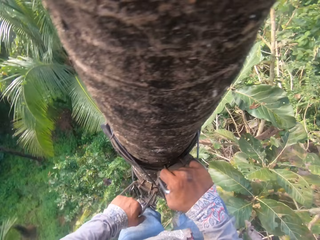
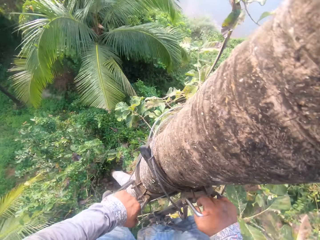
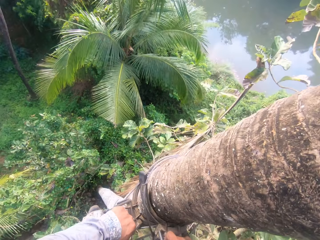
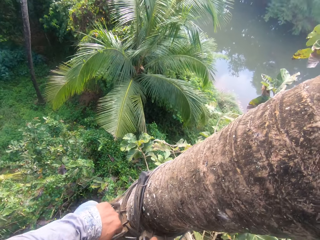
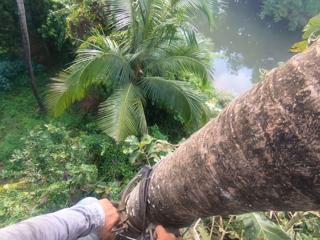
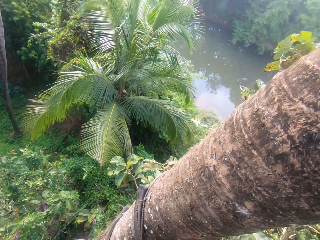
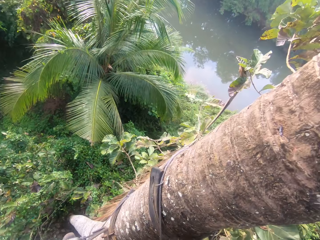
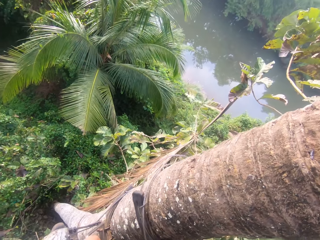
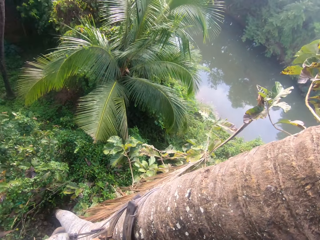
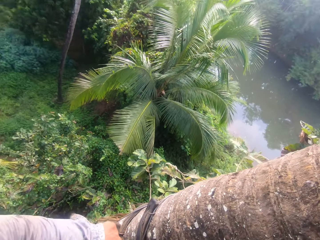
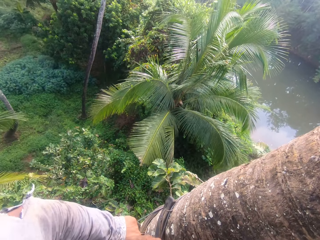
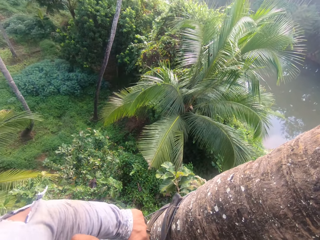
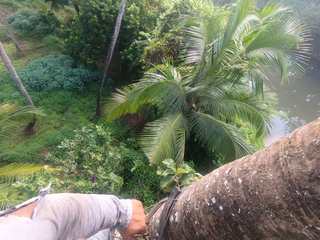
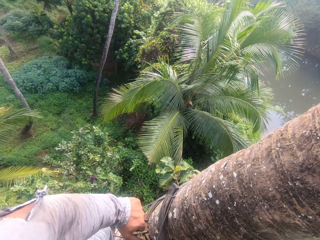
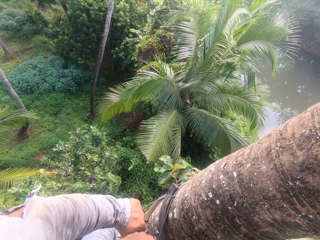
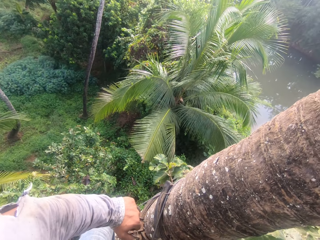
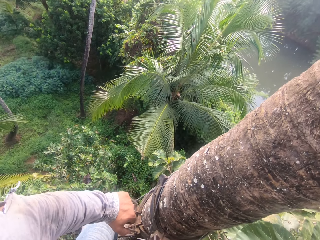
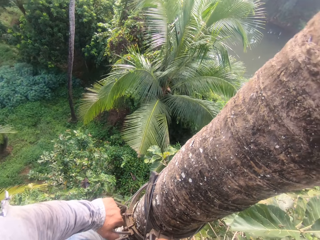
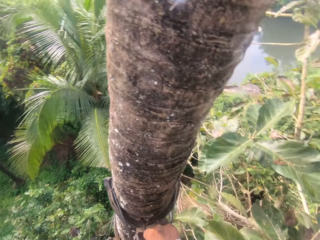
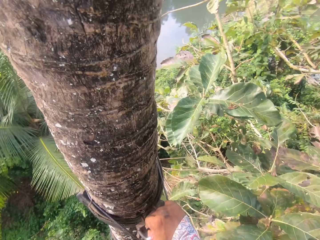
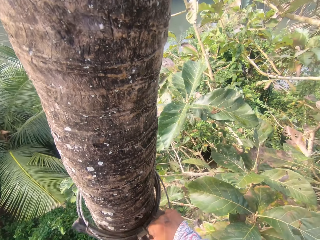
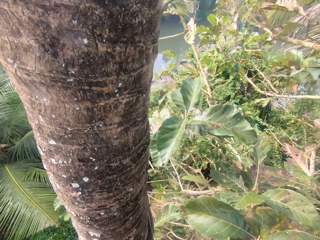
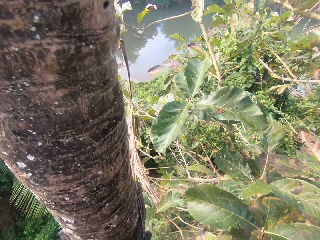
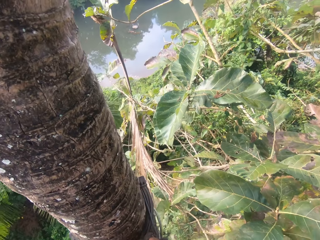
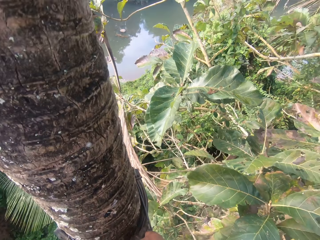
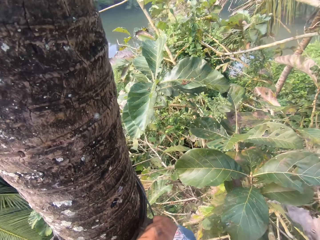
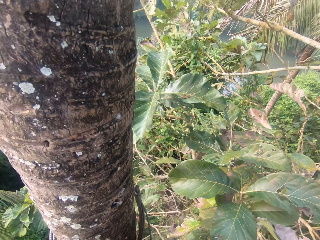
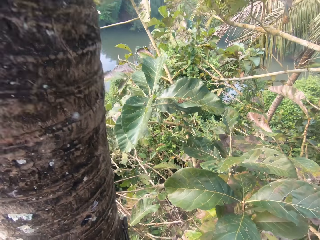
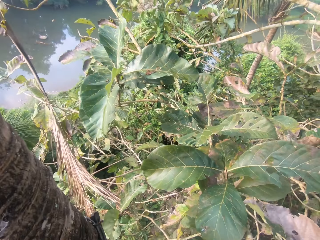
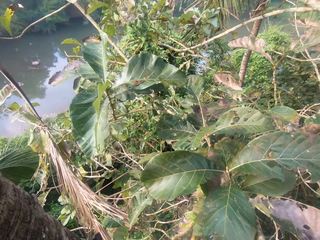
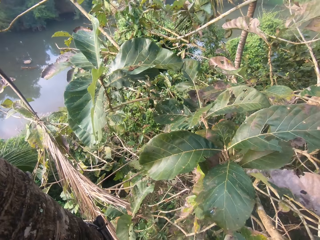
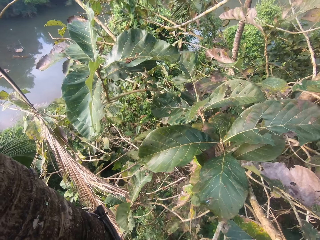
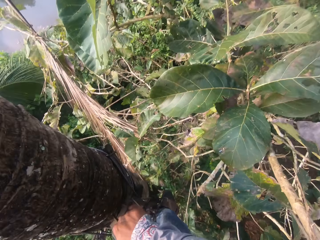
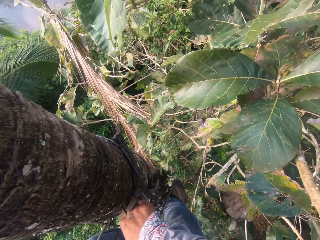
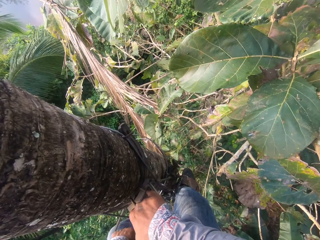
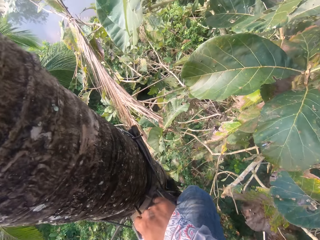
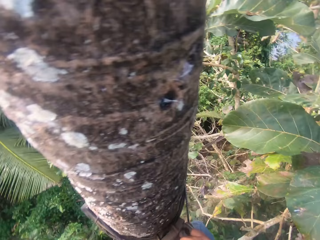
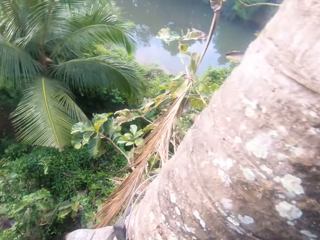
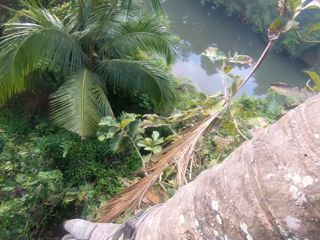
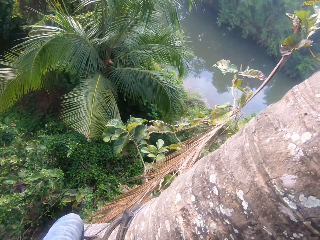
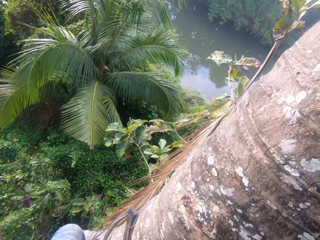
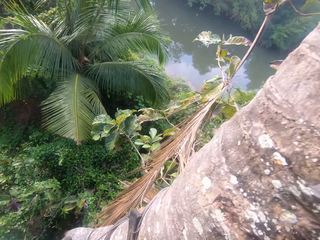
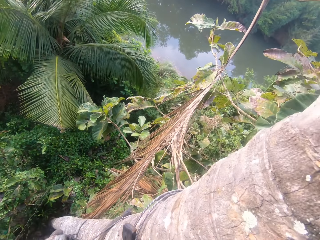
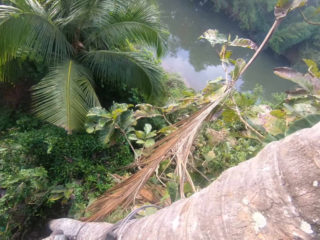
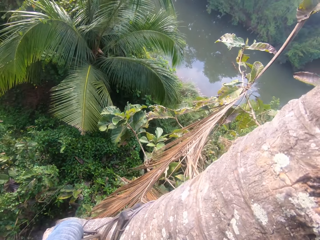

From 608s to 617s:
The camera wearer touches his shirt with his right hand. He holds the tree climbing gear with both hands. He climbs down the coconut tree with the tree climbing gear in both hands.

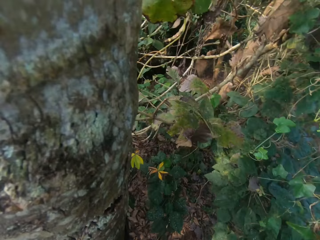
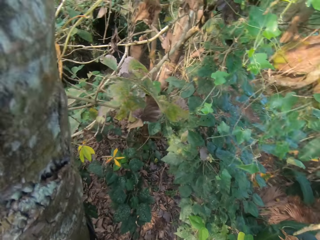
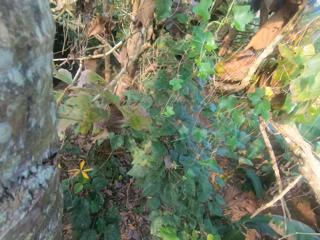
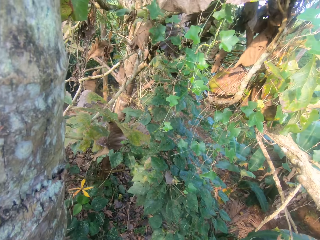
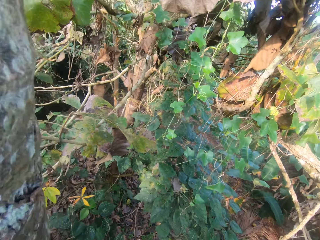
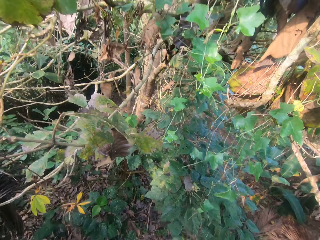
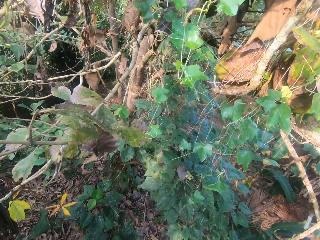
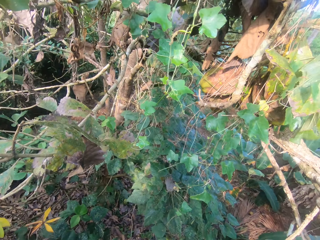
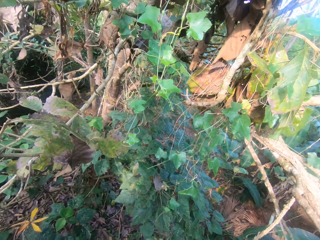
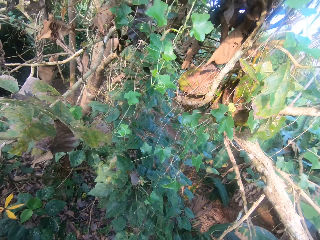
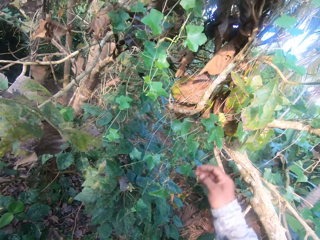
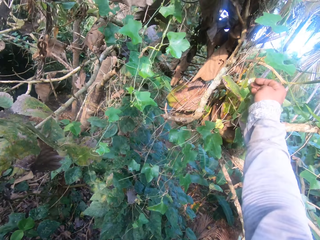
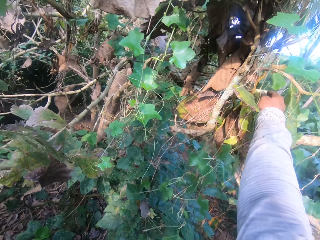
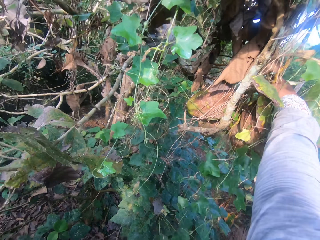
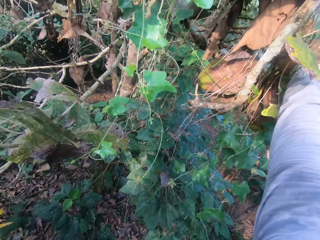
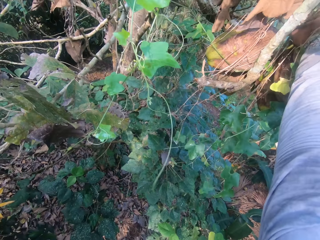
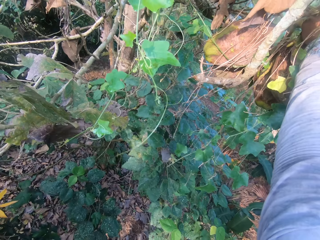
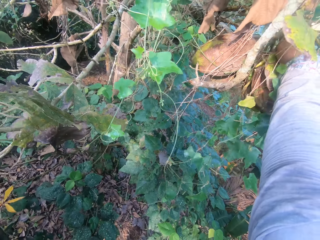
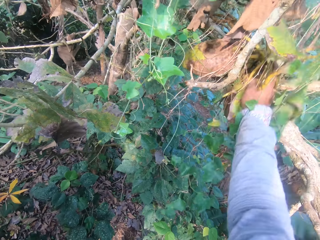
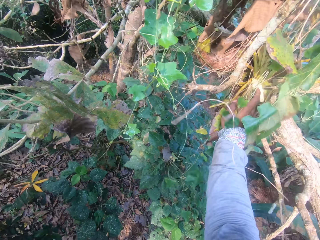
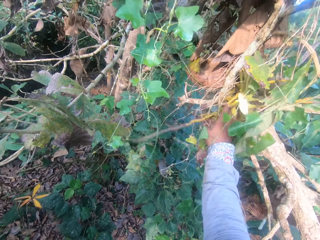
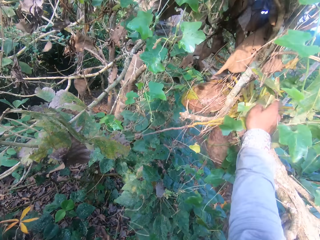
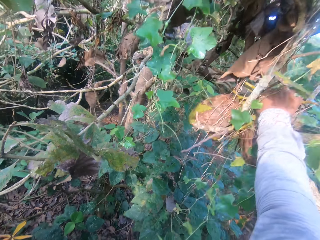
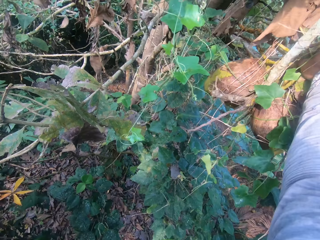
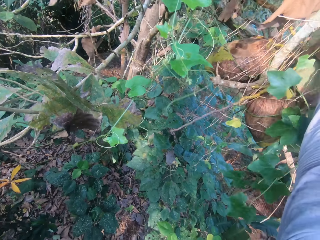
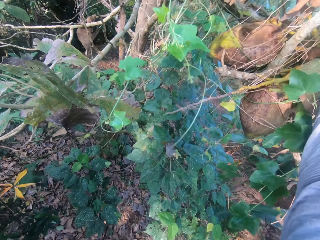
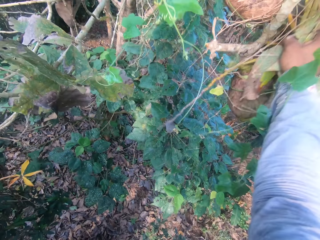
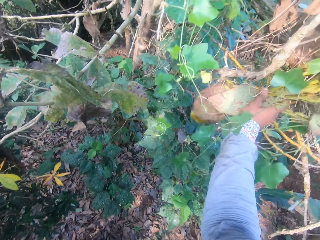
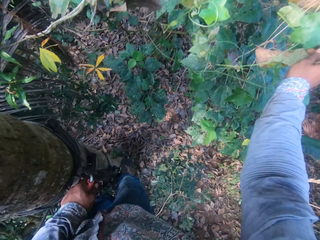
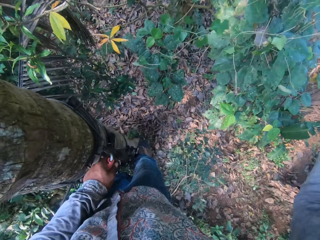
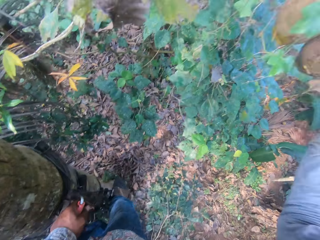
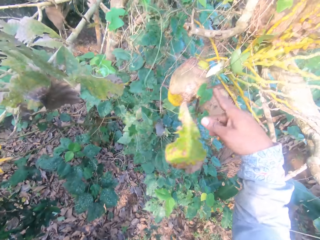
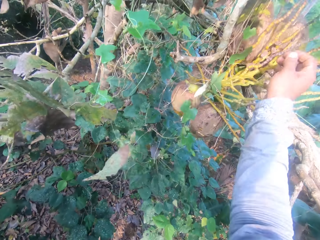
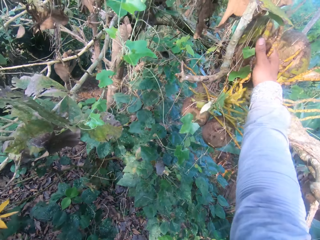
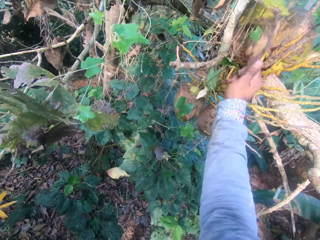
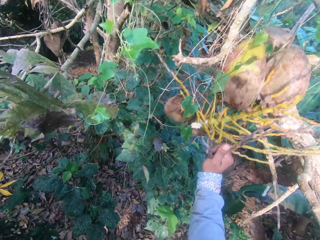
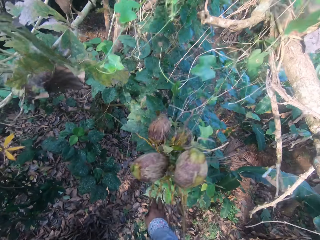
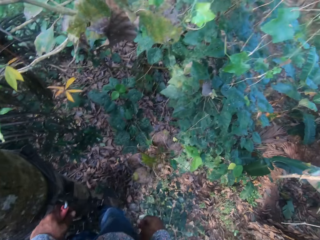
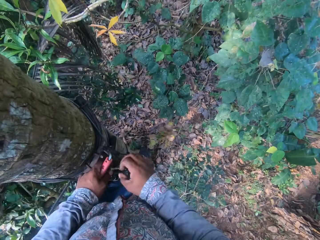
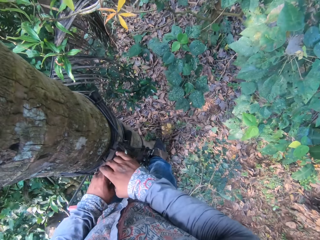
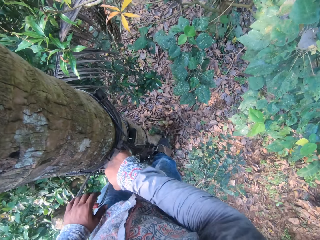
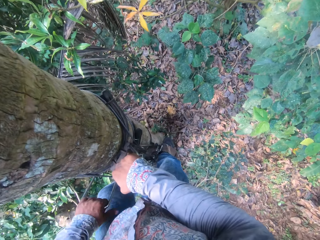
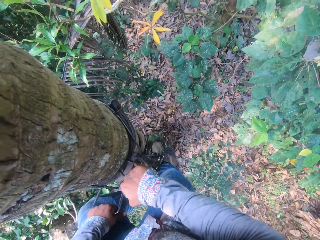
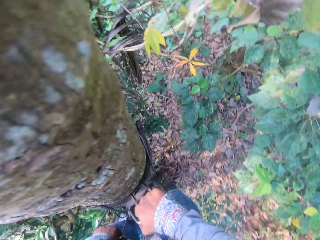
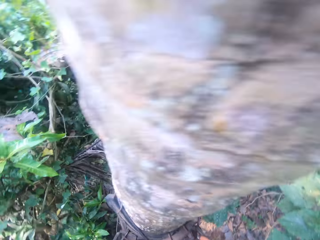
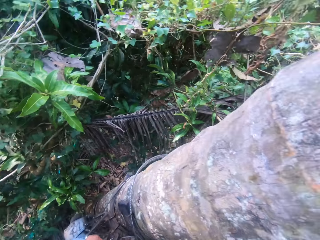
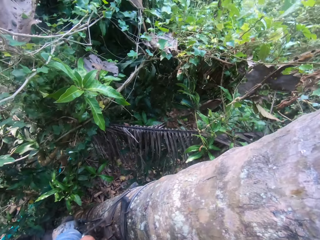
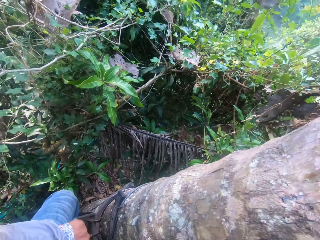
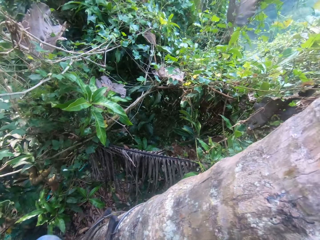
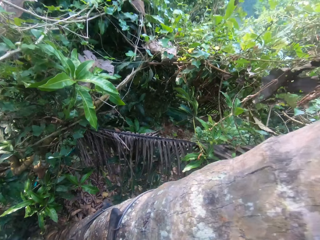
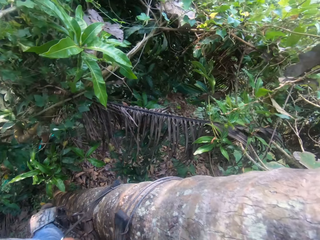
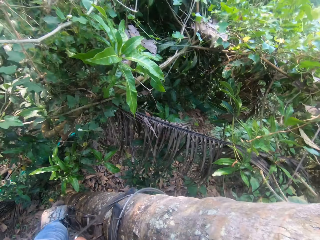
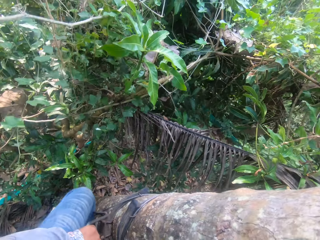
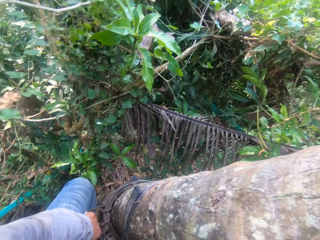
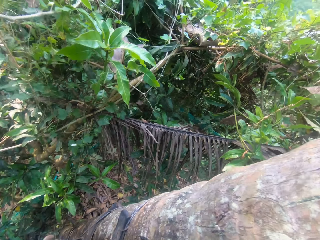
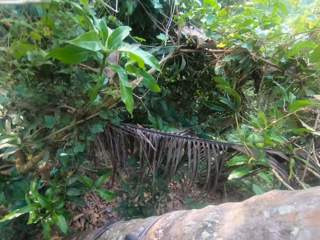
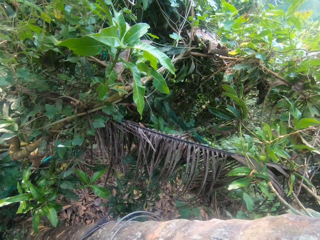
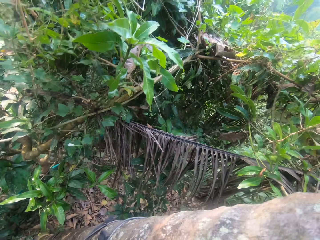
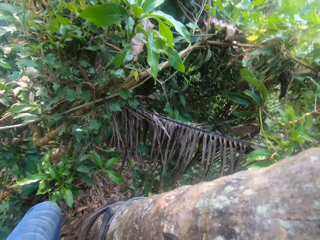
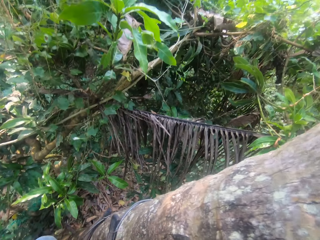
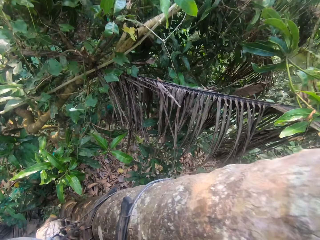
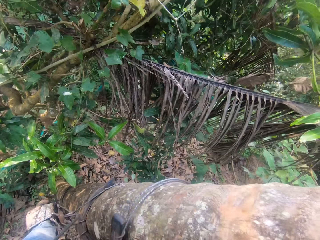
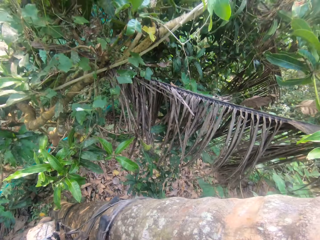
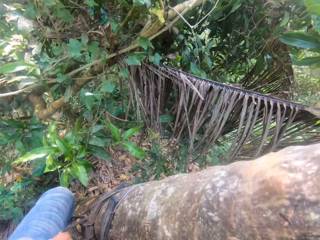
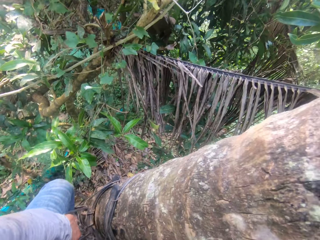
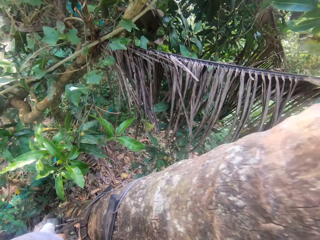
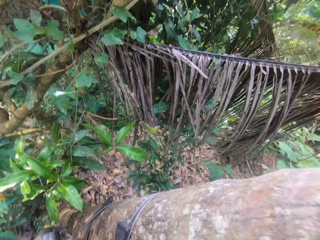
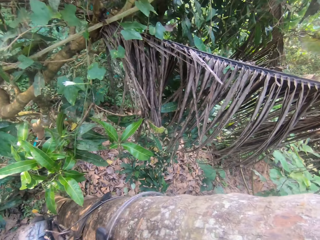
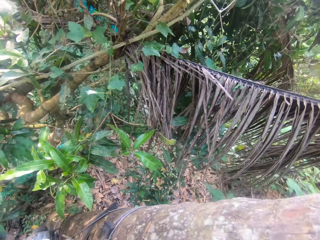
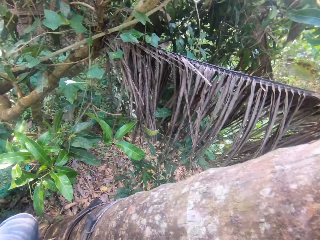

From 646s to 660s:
The camera wearer drops coconuts to the ground. He pulls down a coconut bunch from a tree with his right hand. He holds the tree climbing gear with both hands. He climbs down the coconut tree with the tree climbing gear in both hands.
